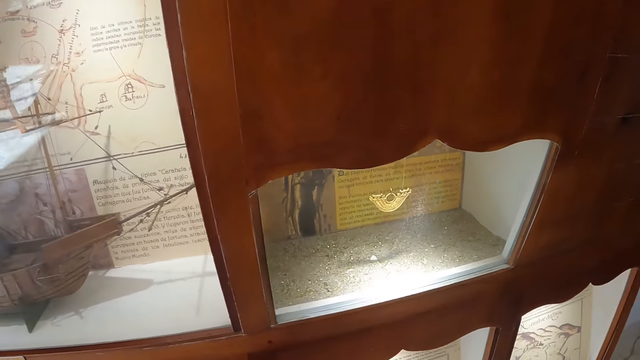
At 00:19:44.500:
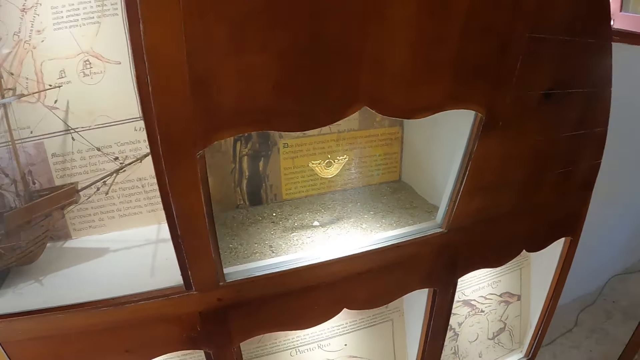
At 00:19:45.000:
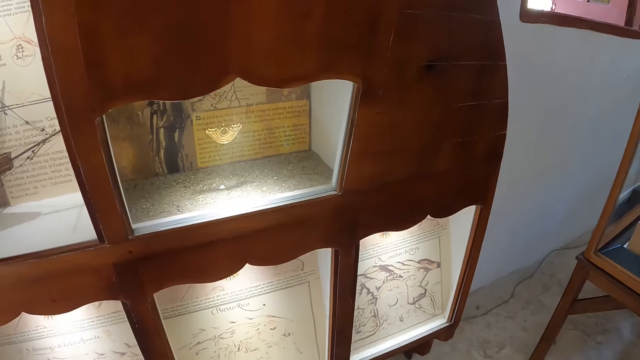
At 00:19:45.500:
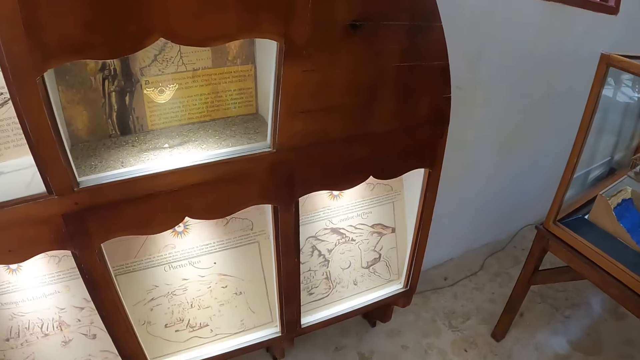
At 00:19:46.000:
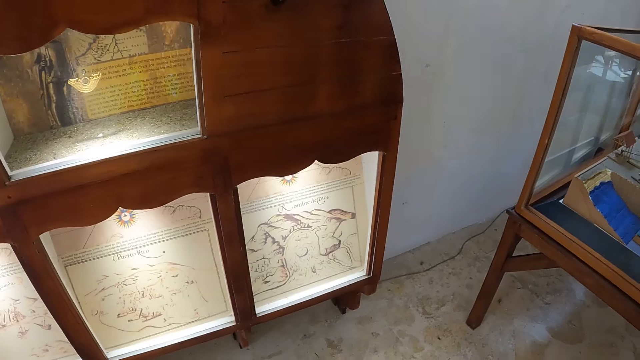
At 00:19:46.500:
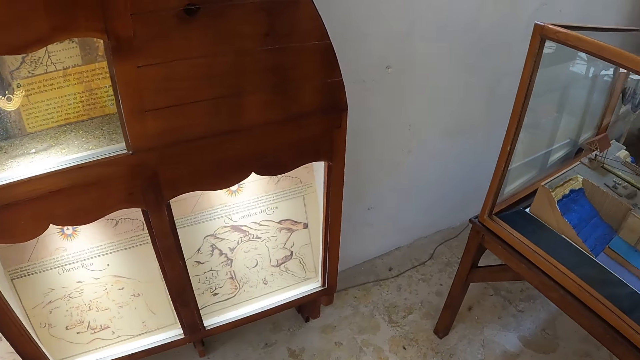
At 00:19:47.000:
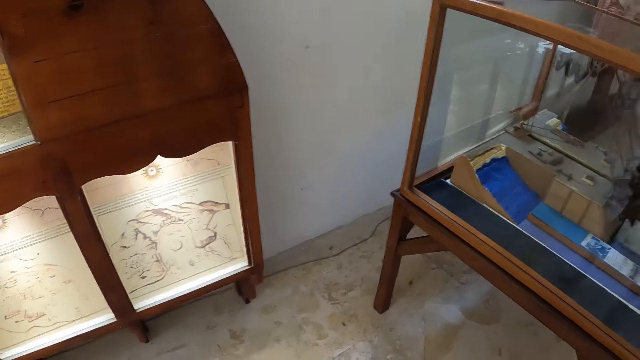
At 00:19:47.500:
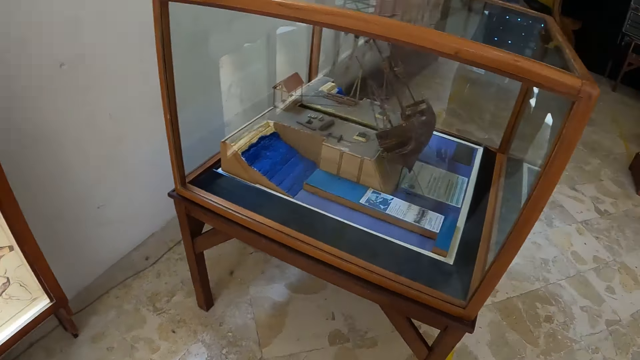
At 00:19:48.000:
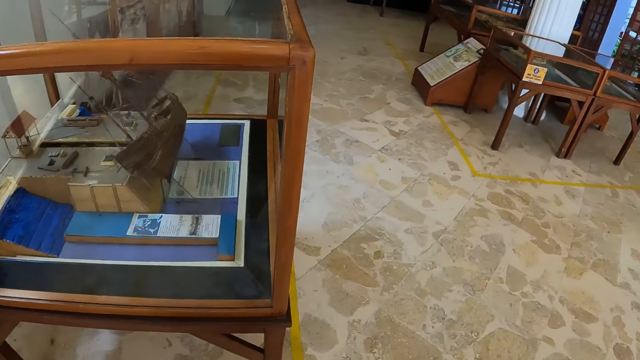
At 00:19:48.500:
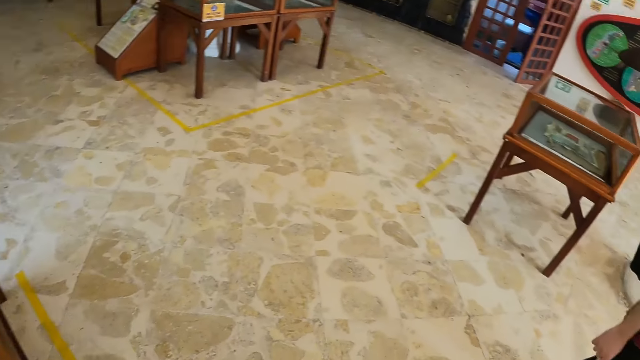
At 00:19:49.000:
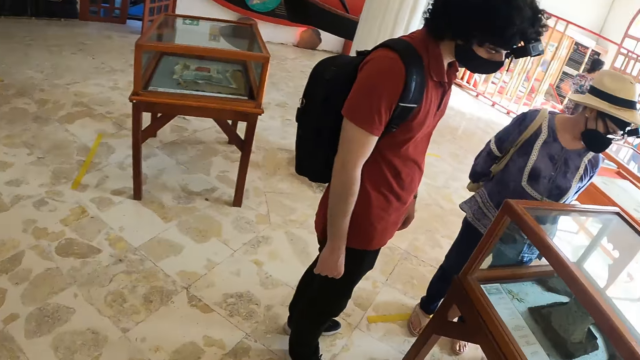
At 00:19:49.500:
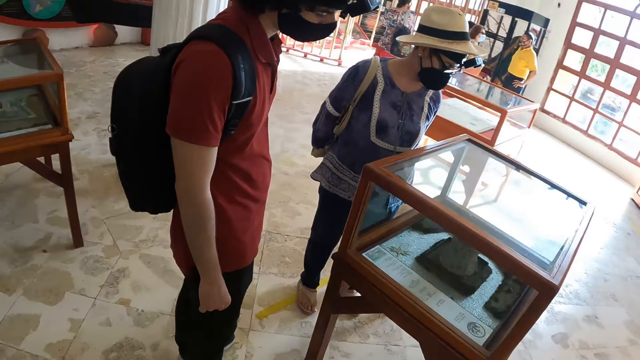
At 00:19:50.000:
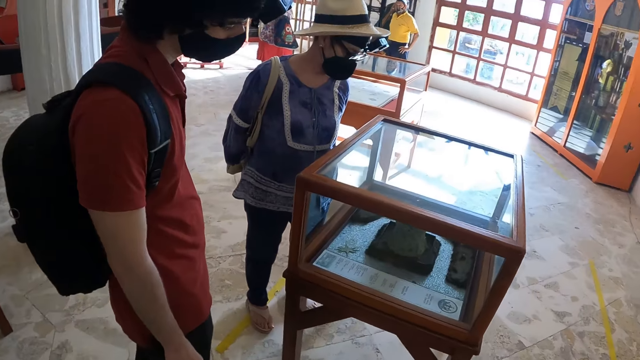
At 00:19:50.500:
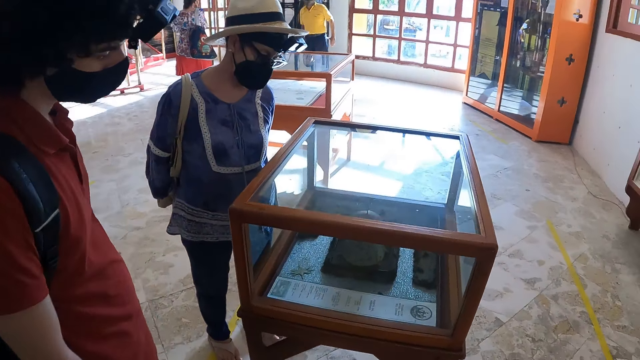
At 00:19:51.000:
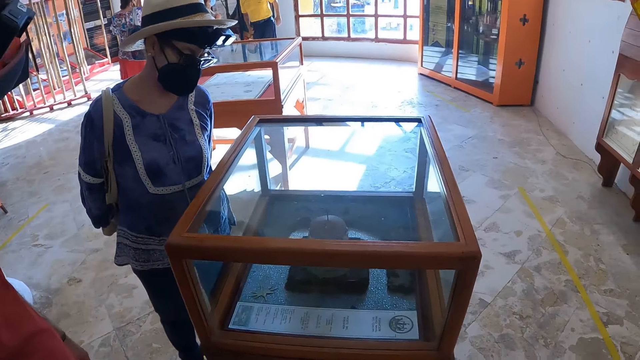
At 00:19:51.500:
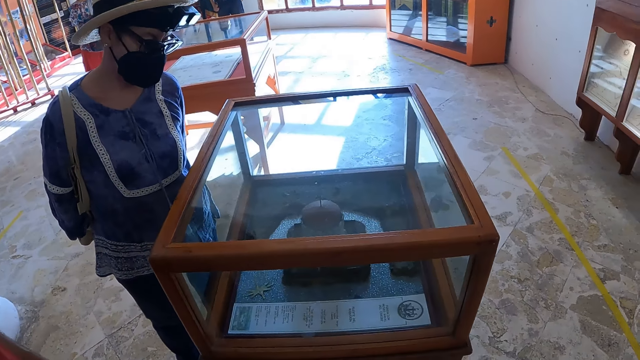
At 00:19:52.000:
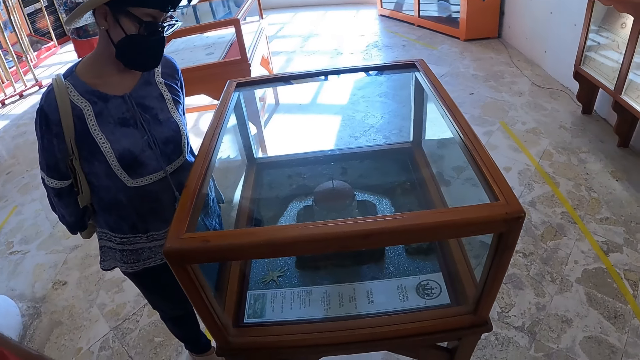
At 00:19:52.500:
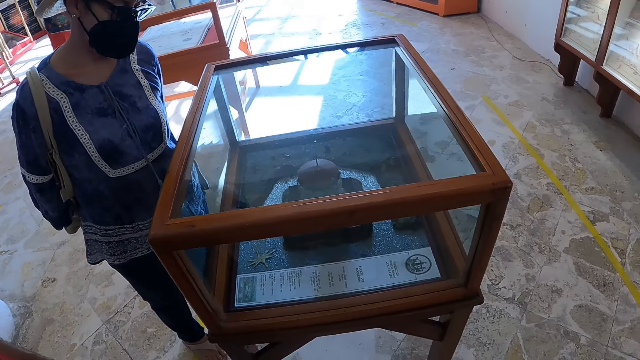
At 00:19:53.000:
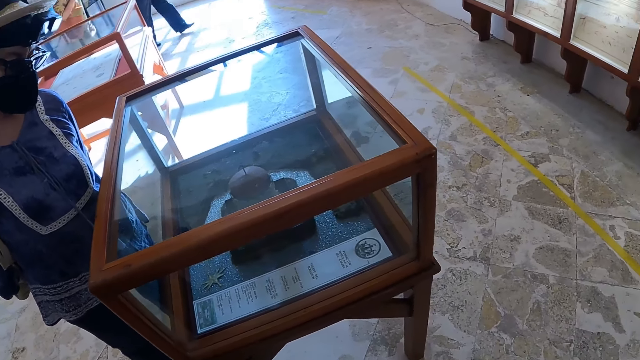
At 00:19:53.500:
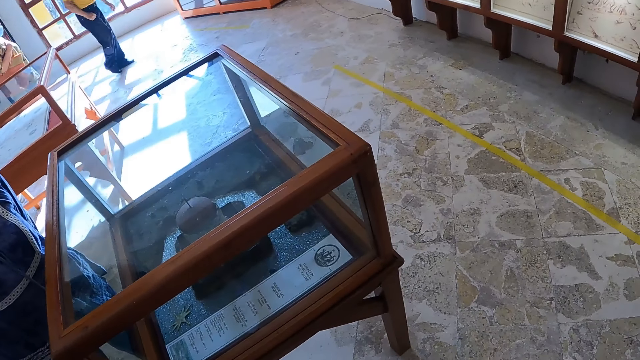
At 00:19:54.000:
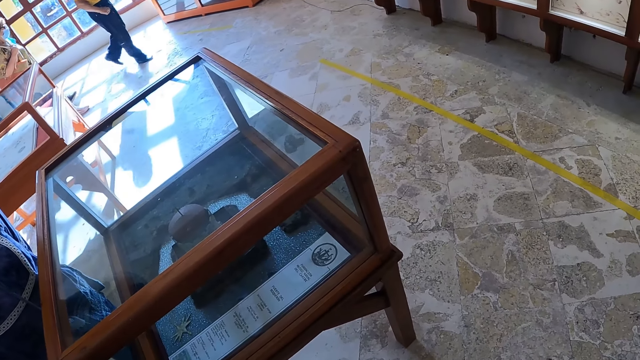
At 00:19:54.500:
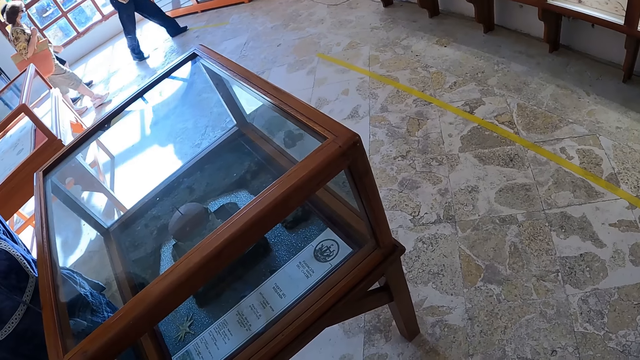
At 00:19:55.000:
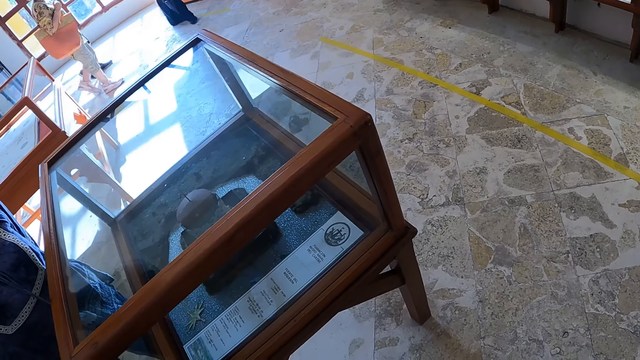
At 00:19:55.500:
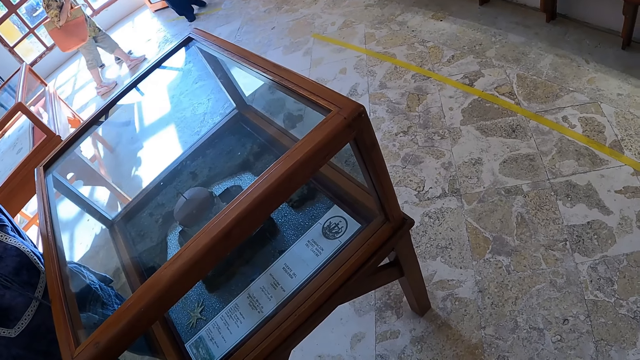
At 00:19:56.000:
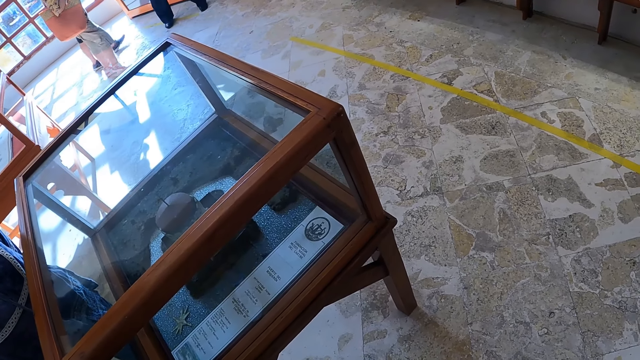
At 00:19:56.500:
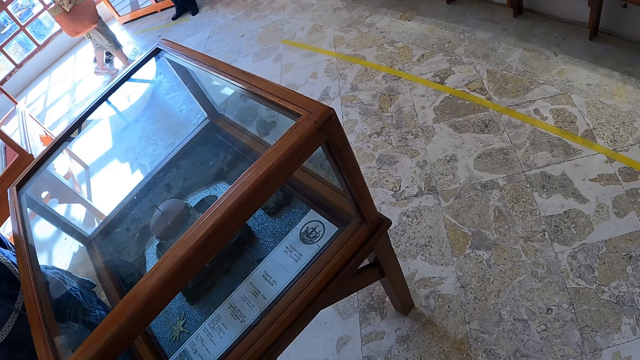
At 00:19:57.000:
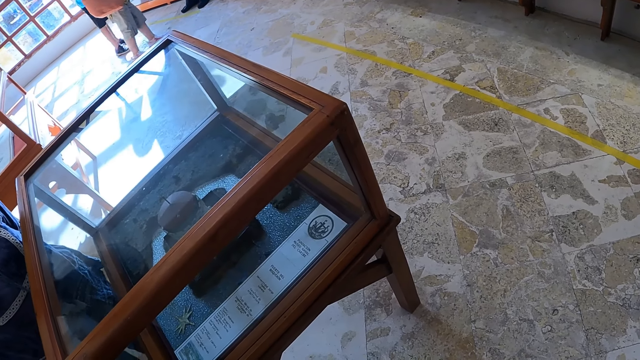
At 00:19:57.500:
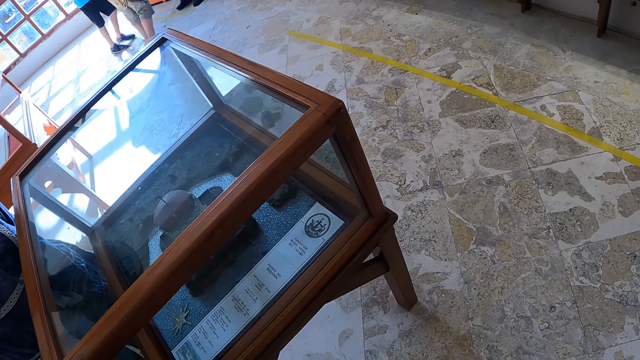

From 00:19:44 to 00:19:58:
The camera wearer moves in the museum. They turn around. They look at the archeology material.

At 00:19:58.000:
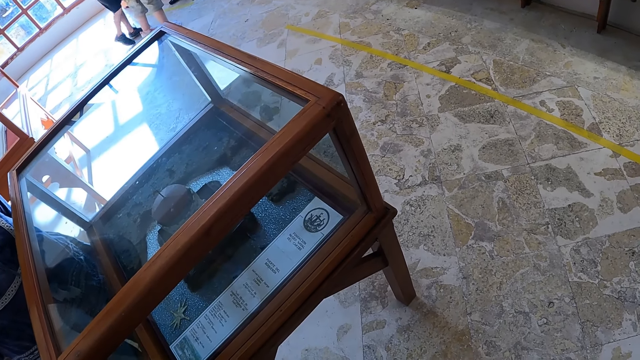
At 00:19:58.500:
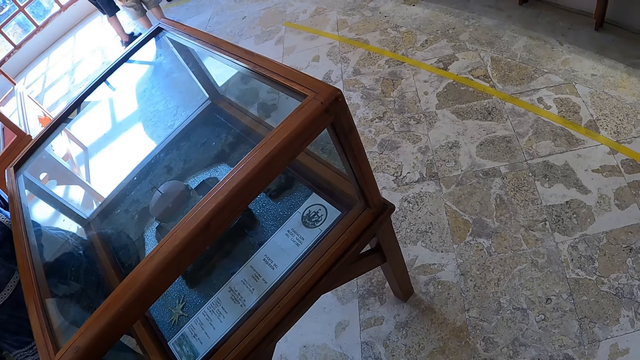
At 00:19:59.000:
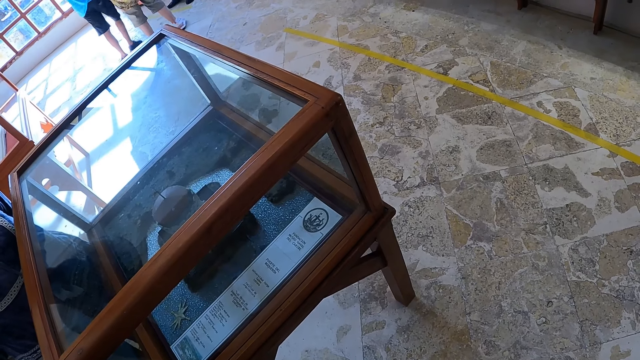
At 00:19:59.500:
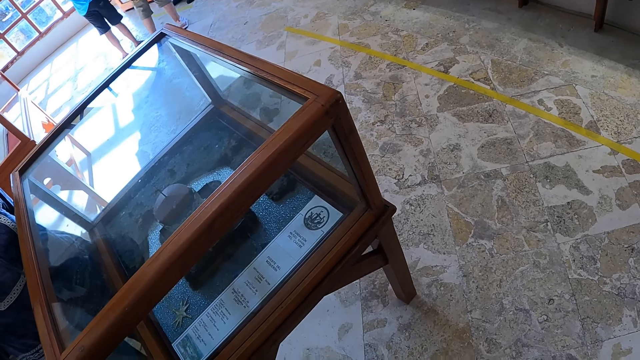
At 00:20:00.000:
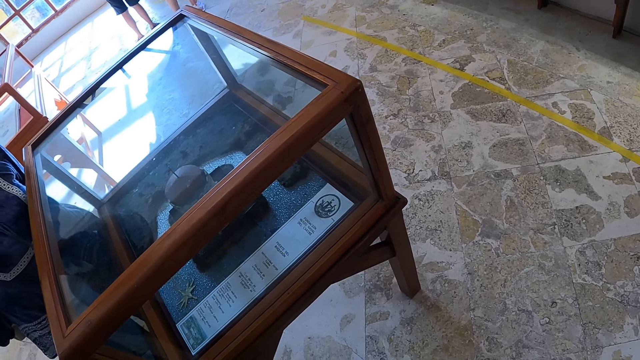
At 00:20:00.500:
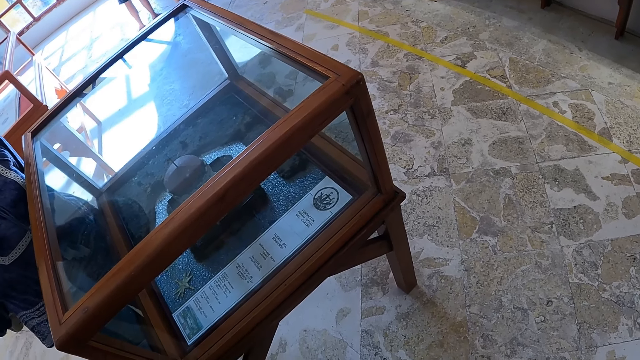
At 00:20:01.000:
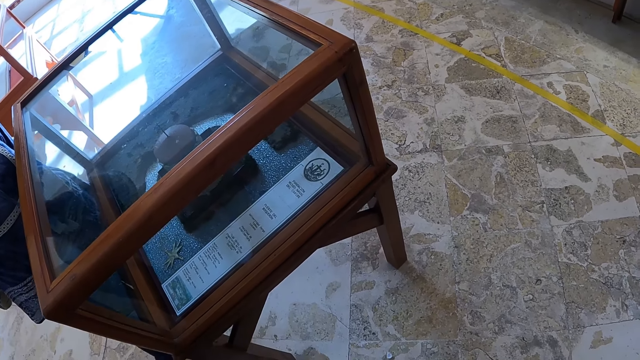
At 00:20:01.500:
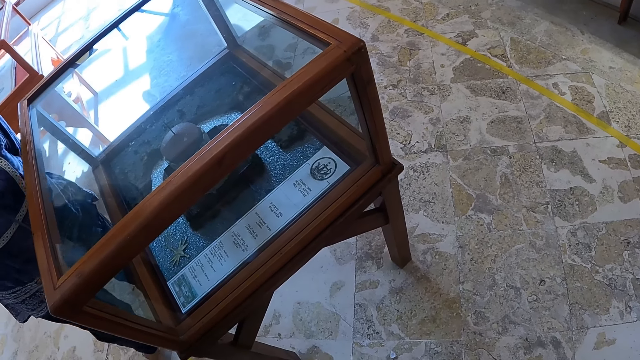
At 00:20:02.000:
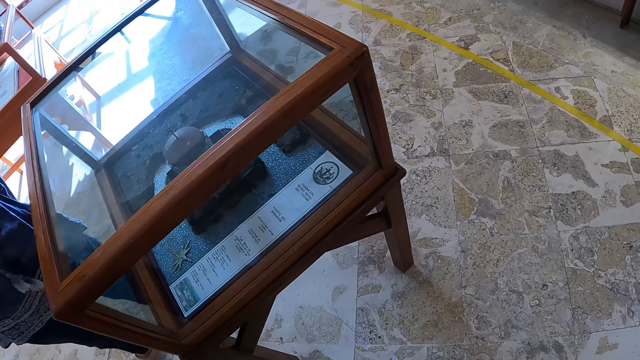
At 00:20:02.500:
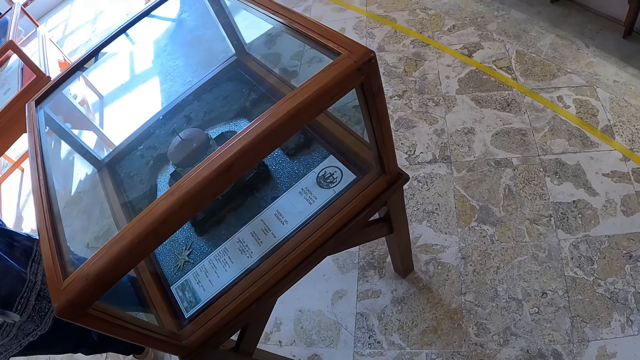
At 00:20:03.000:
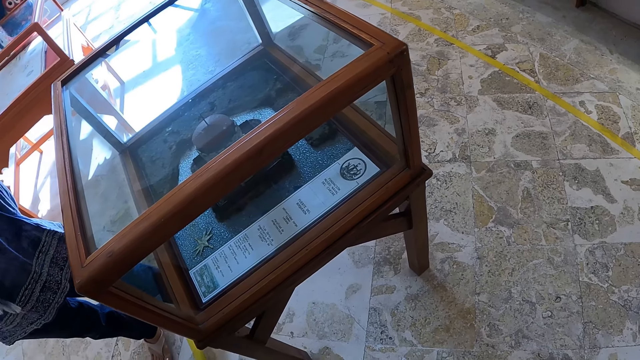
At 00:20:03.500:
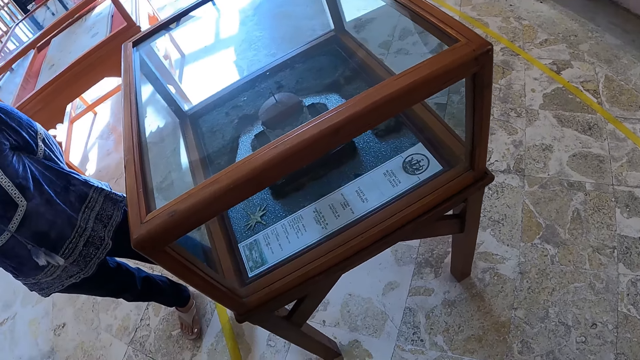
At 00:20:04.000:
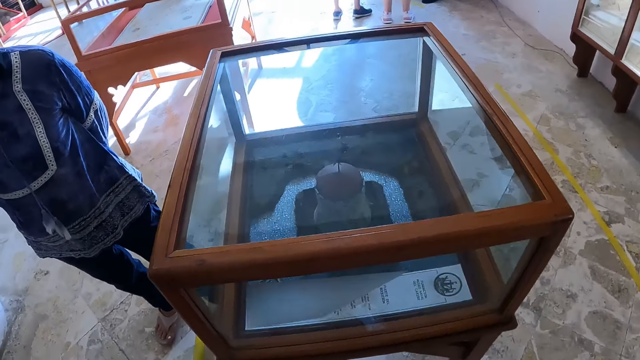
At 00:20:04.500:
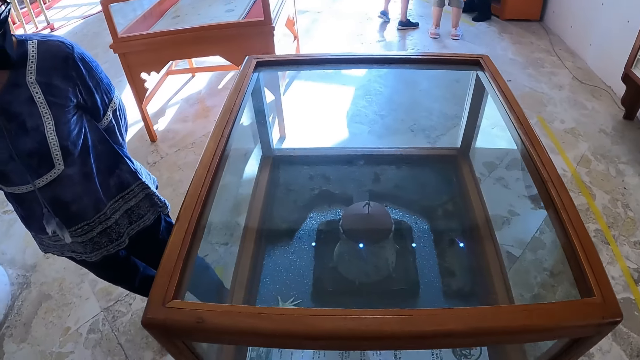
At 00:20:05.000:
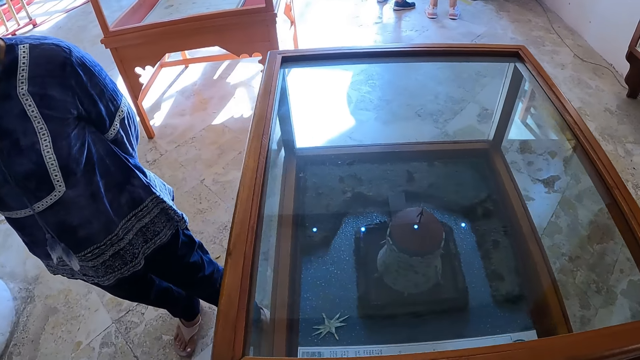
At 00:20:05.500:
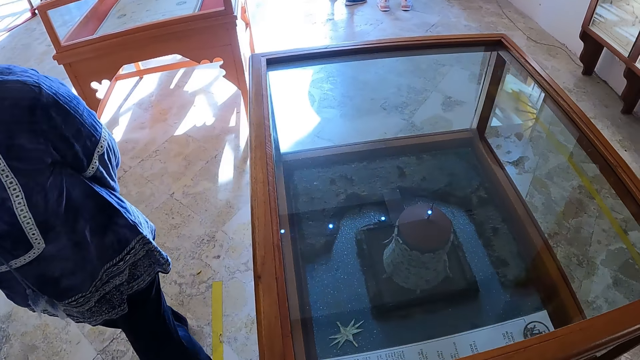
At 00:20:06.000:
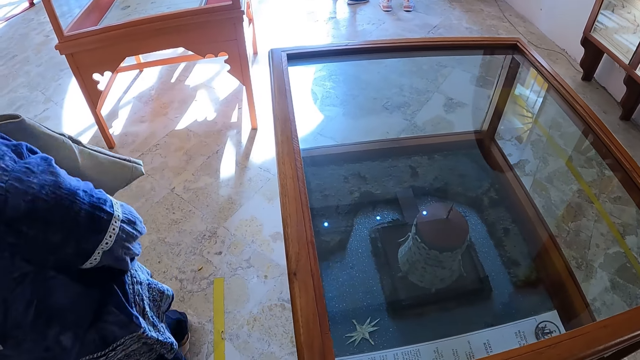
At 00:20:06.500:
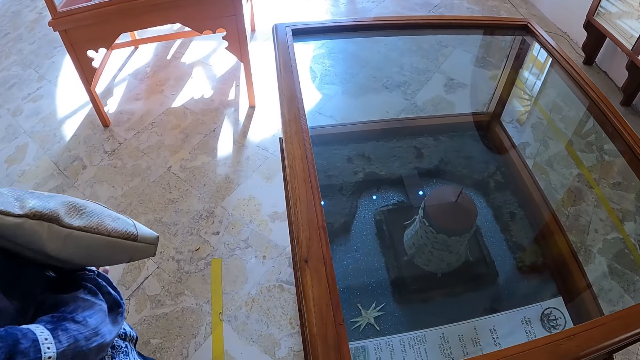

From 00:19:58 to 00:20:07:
The camera wearer moves his hand.
